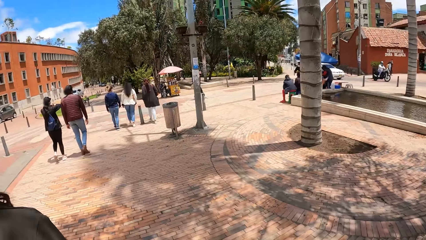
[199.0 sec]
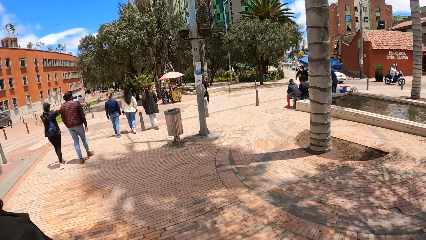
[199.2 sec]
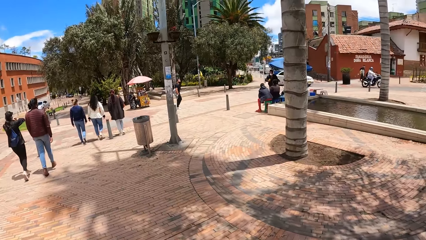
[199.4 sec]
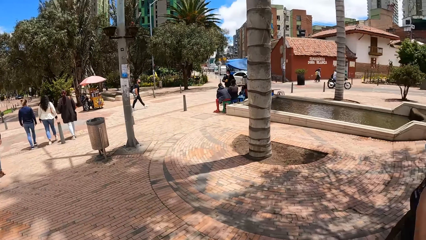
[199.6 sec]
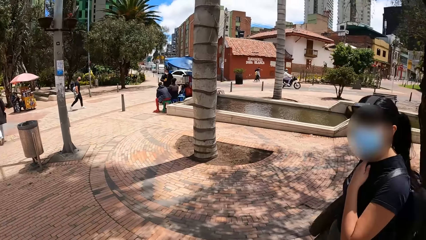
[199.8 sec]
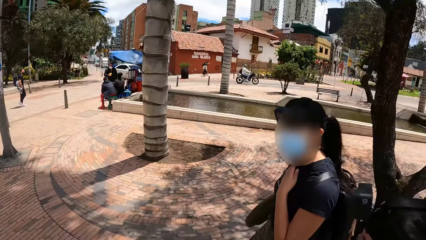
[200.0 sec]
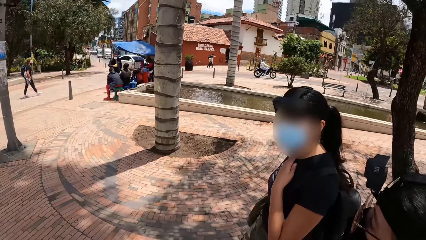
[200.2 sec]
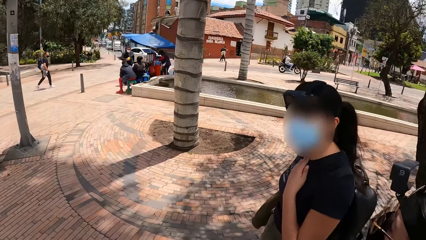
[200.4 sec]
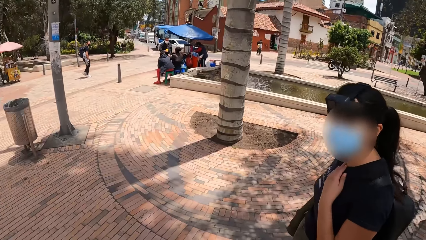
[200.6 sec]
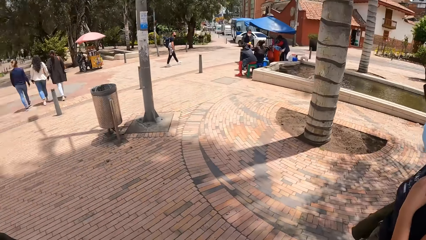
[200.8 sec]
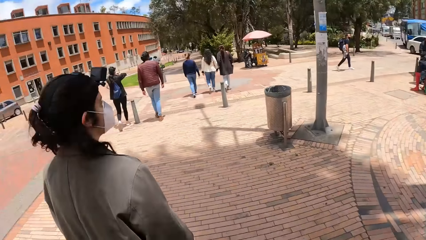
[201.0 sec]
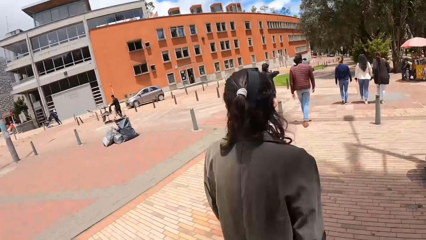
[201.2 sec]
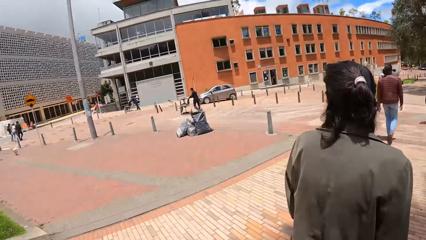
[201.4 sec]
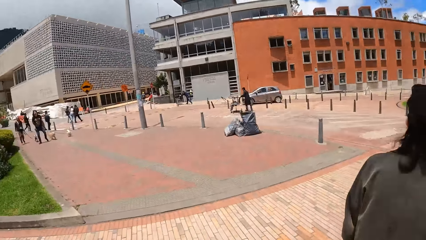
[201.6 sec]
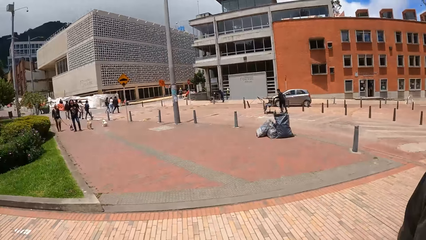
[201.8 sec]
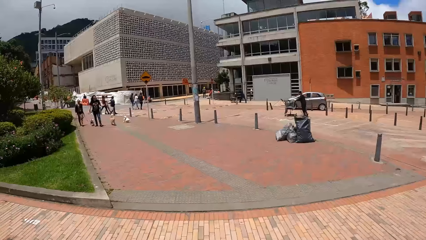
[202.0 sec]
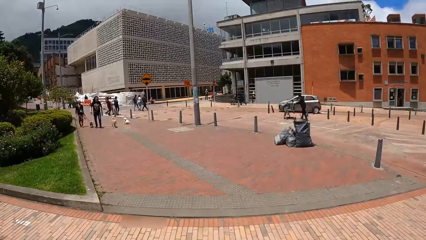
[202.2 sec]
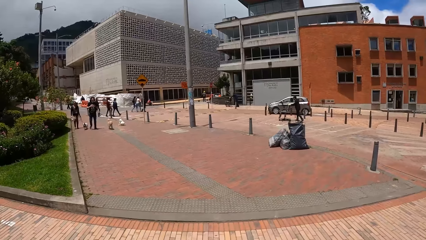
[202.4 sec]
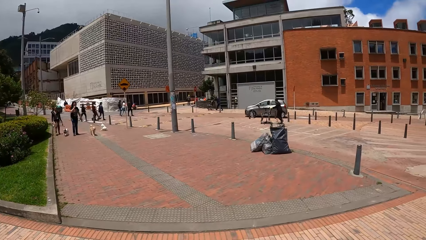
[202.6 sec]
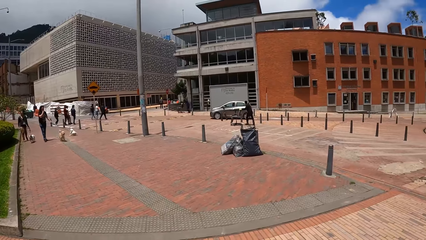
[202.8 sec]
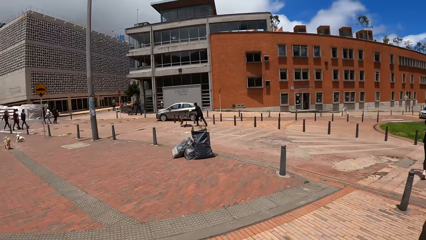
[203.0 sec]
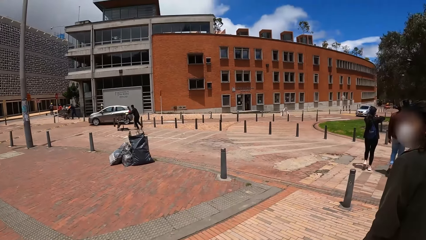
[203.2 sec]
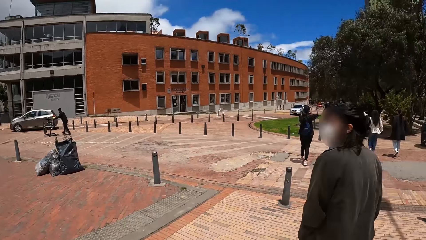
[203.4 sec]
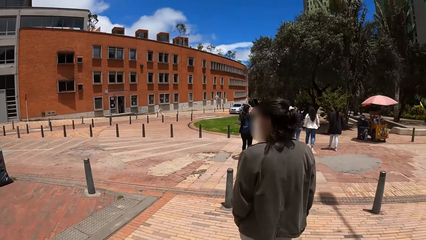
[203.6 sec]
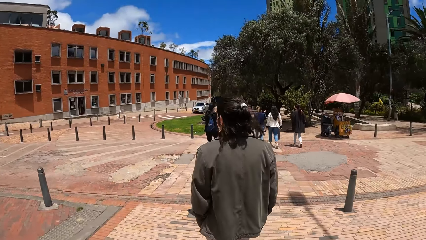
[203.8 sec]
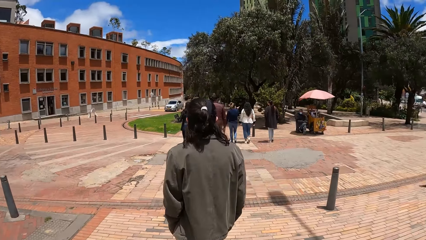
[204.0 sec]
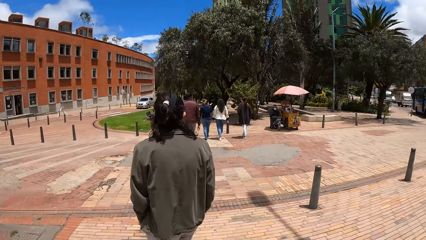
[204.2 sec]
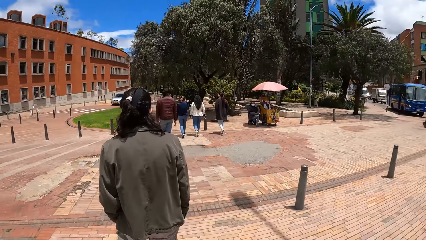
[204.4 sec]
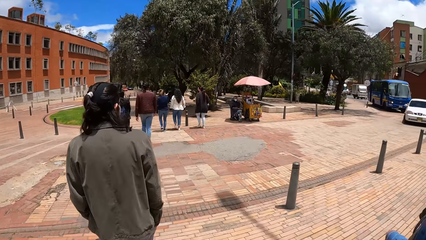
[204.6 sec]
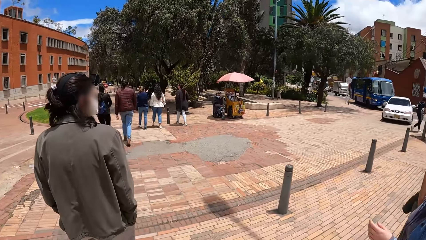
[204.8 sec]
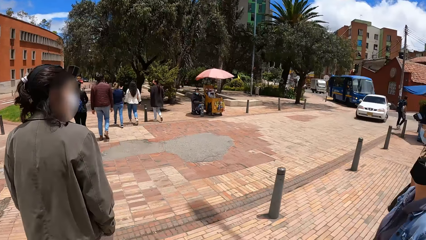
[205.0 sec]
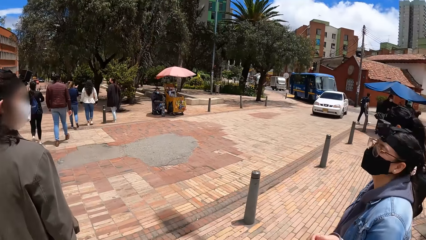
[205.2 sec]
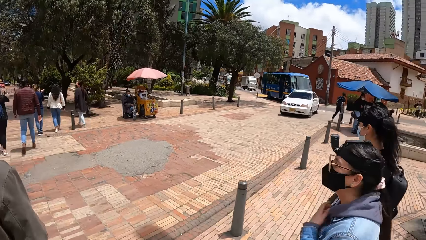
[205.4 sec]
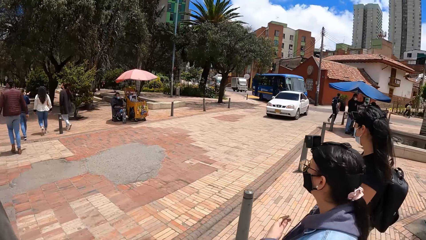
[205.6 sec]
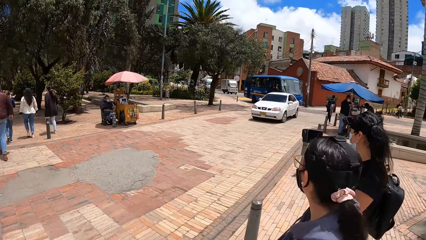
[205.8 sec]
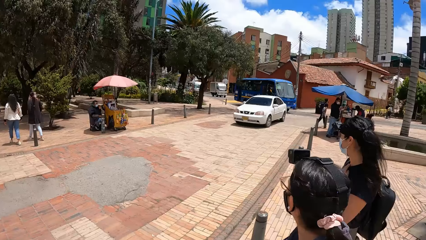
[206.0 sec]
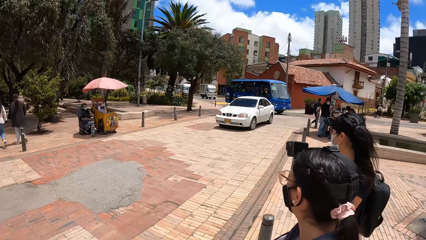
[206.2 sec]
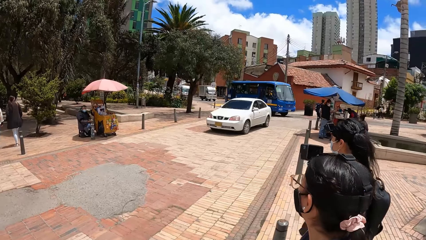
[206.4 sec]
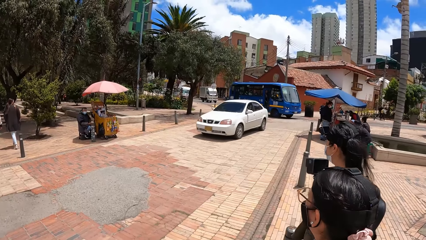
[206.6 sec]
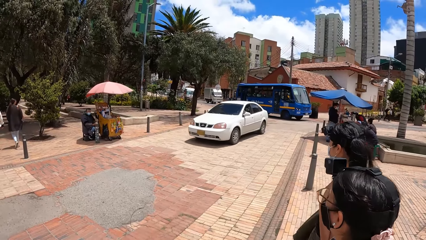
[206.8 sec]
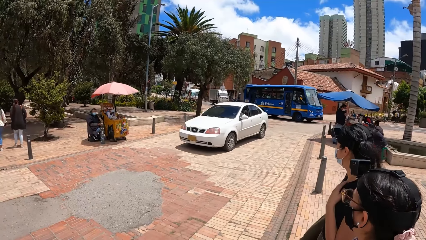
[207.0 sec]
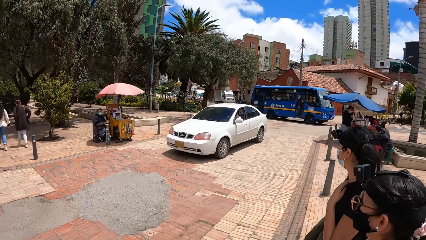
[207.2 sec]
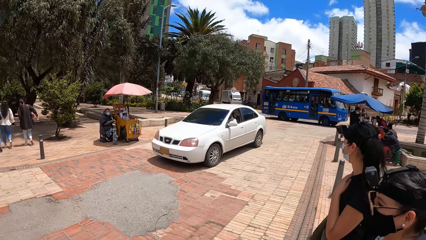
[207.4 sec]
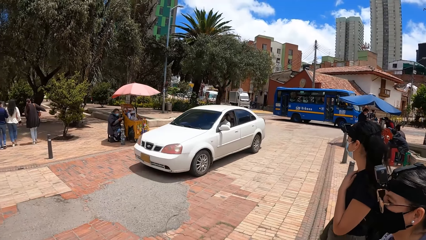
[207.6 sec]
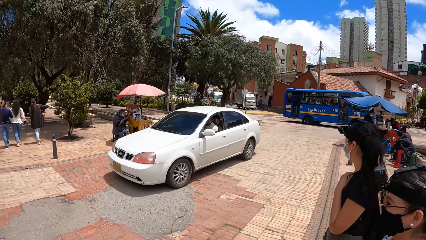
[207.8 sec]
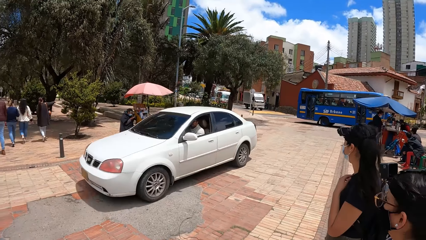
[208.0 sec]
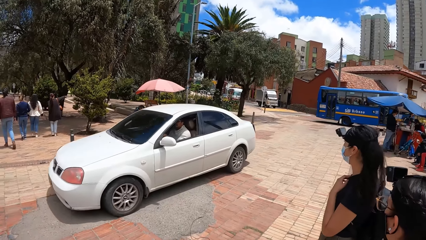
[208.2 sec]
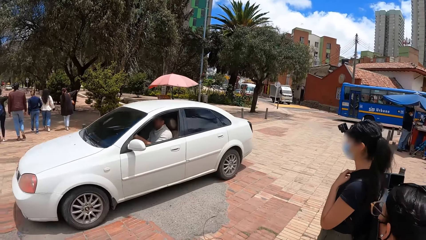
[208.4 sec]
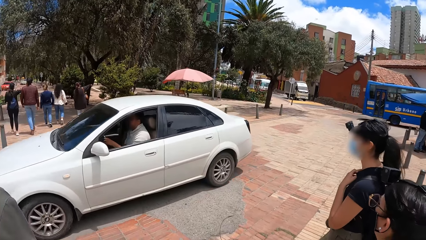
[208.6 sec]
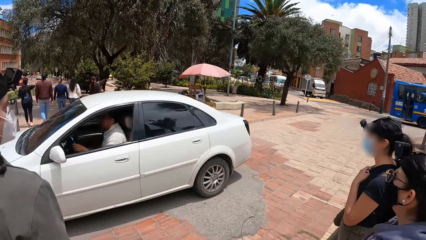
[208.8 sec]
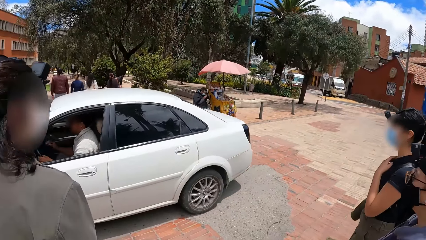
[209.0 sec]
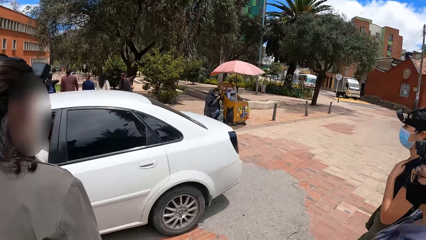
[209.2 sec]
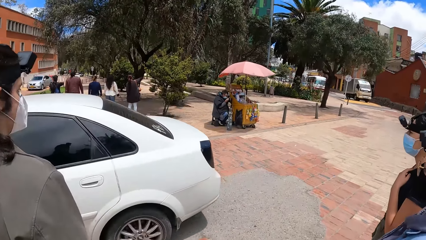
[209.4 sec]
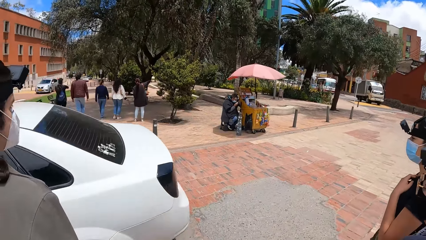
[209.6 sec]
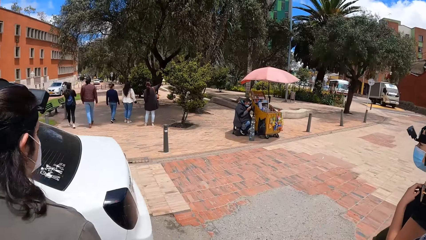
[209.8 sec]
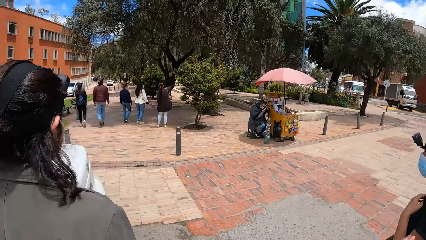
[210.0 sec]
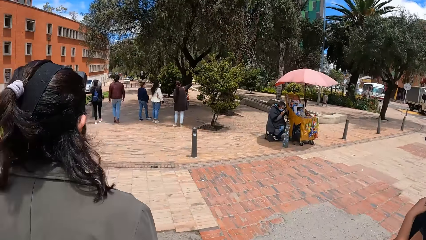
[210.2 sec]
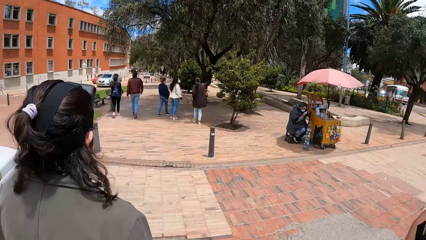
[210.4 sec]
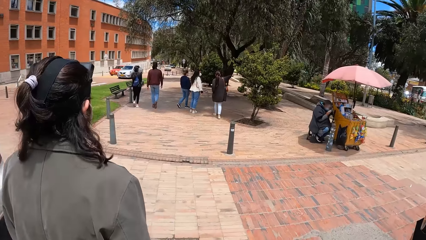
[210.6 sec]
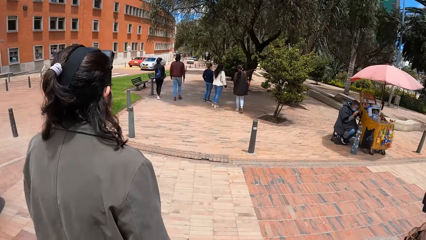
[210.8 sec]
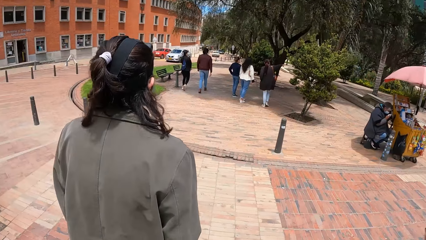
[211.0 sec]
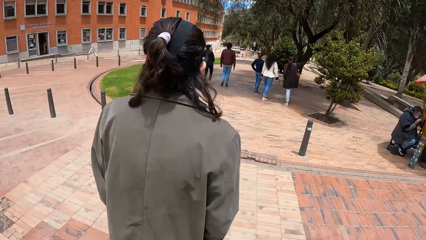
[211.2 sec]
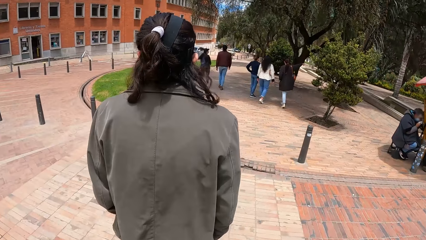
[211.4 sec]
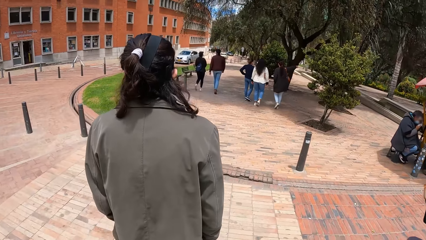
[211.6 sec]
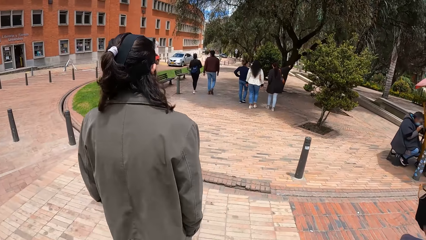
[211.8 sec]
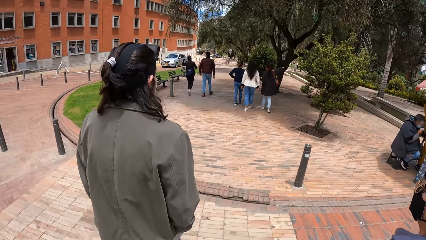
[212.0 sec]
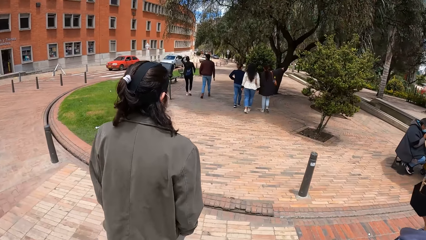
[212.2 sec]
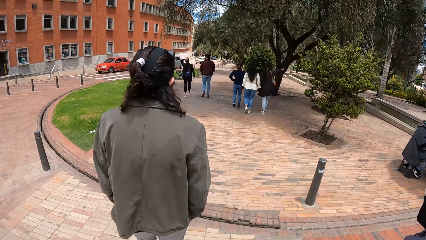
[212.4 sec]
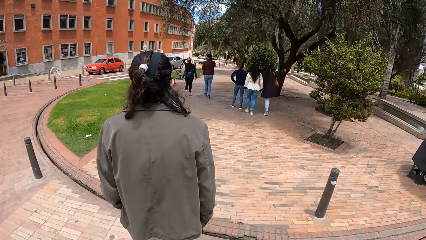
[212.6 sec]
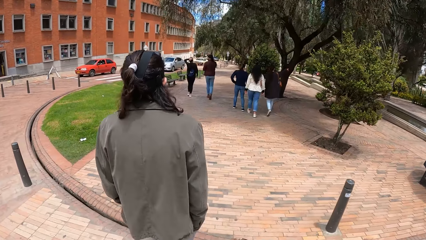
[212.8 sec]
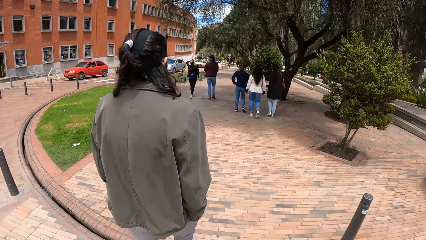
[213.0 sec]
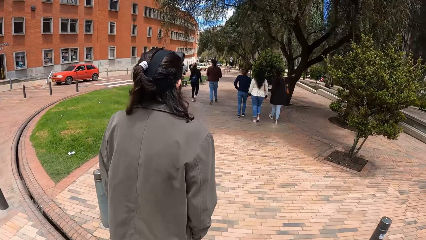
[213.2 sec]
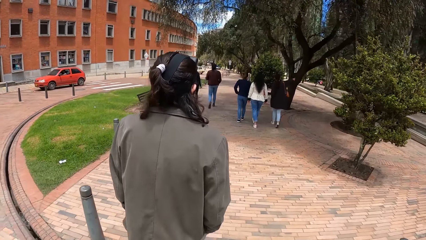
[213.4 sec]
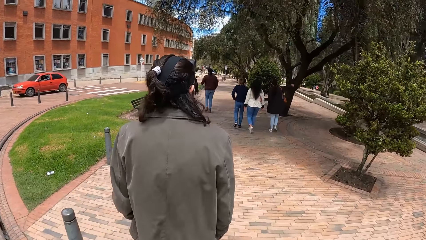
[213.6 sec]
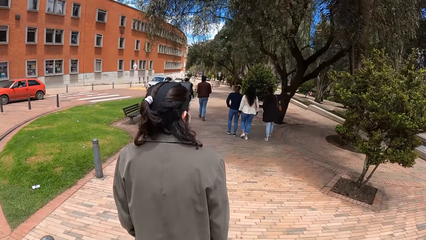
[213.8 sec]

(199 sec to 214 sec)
The camera wearer looks around. A white car drives past them. They walk on the pathway with a woman, another woman and a man.
